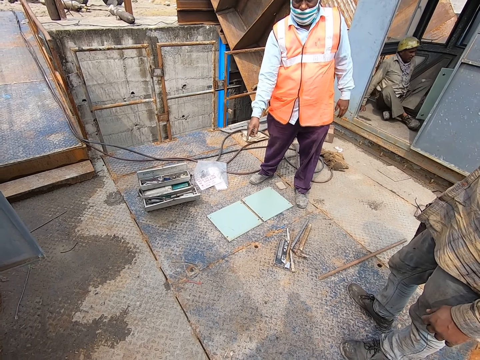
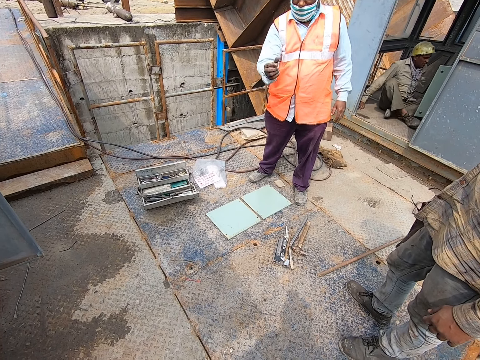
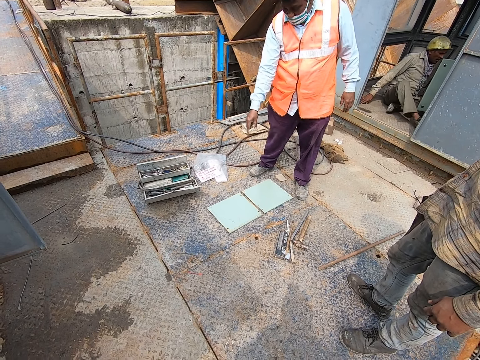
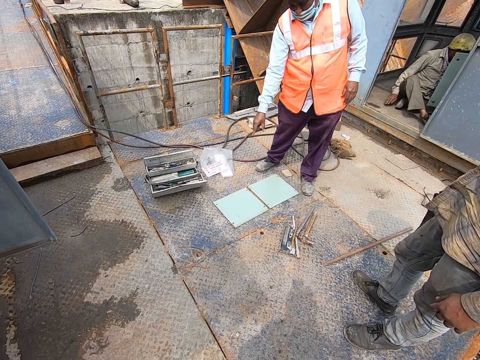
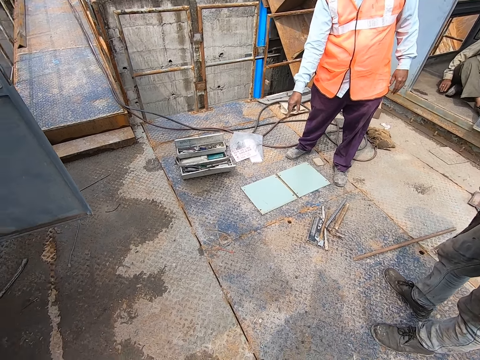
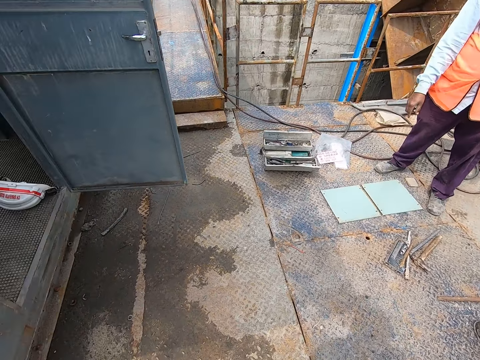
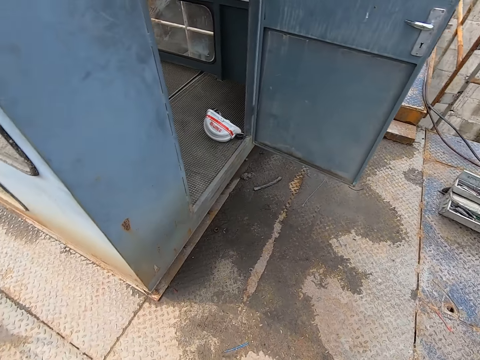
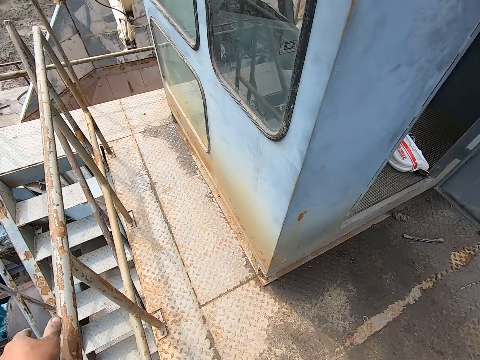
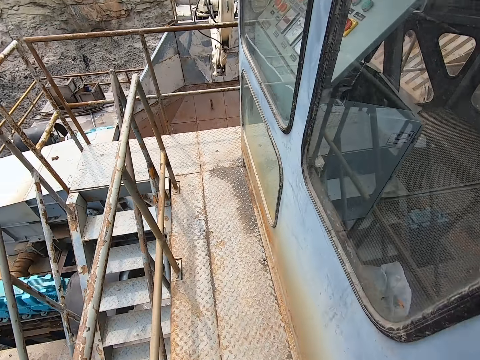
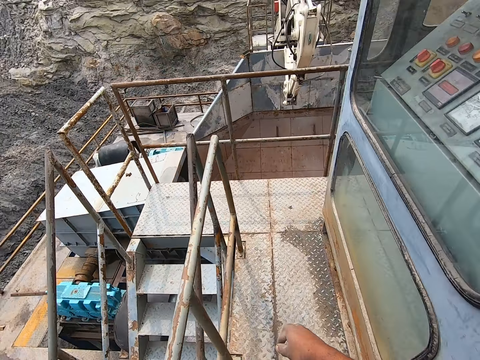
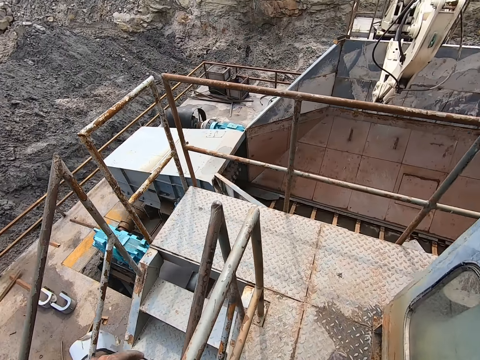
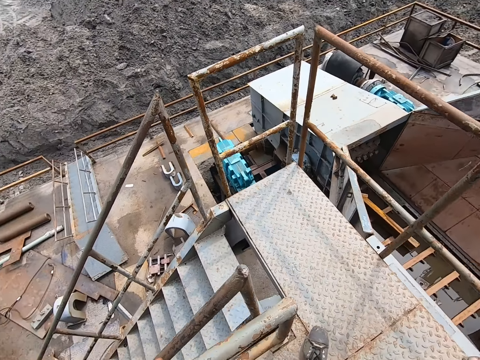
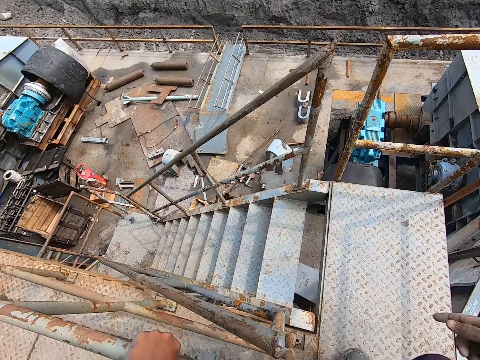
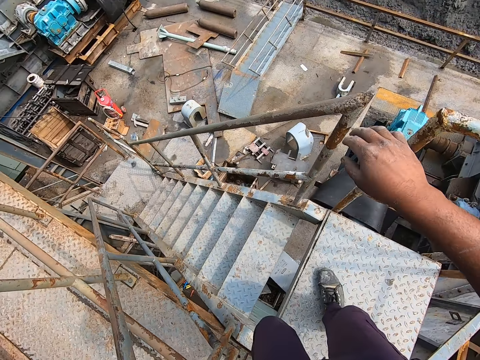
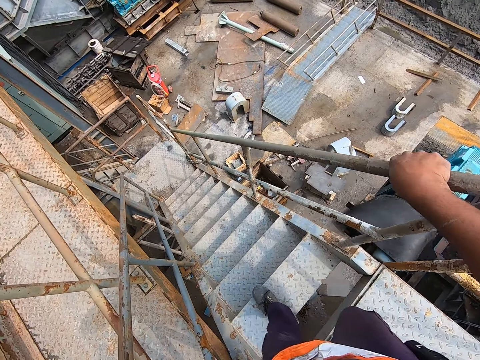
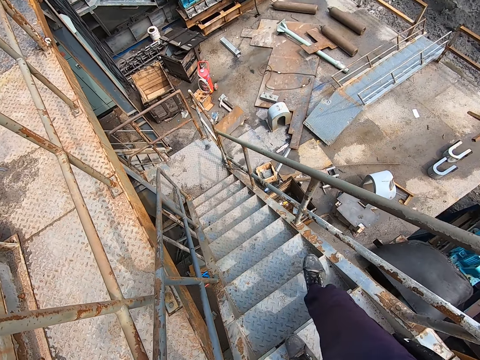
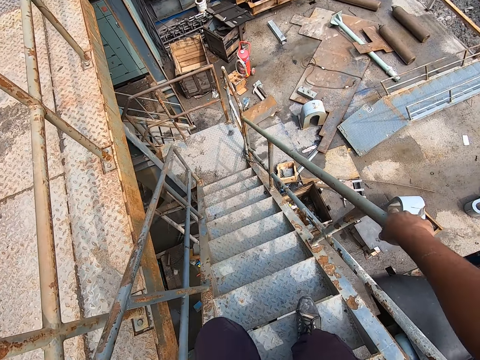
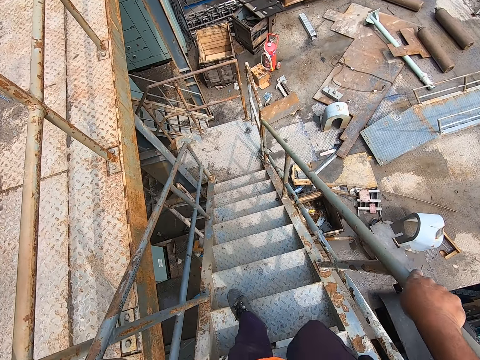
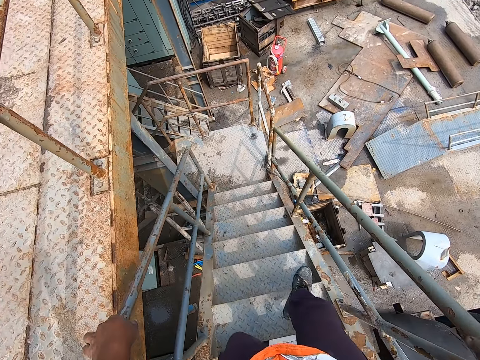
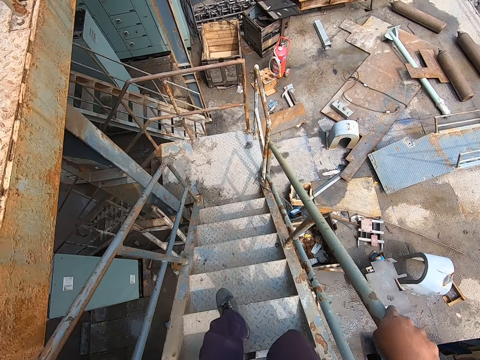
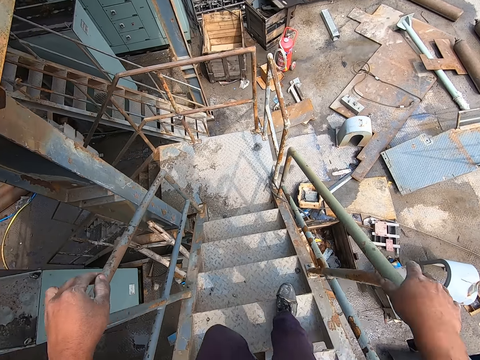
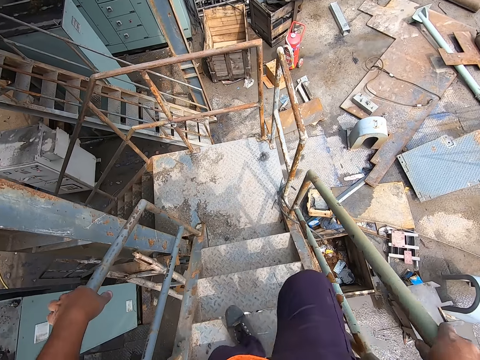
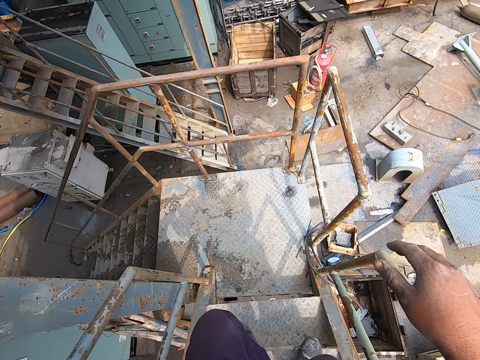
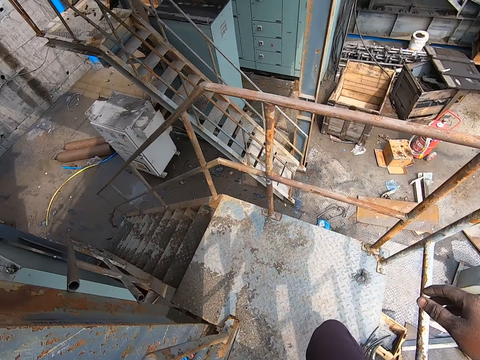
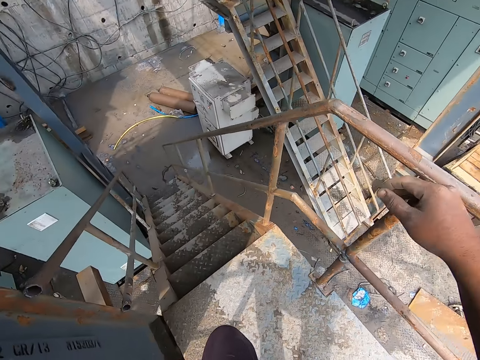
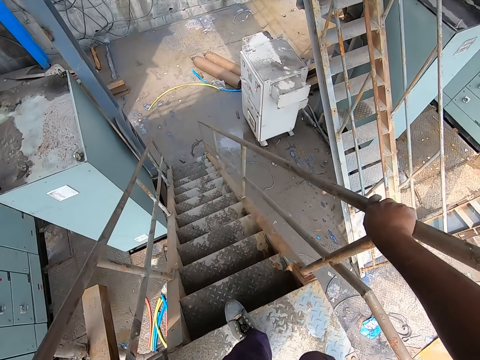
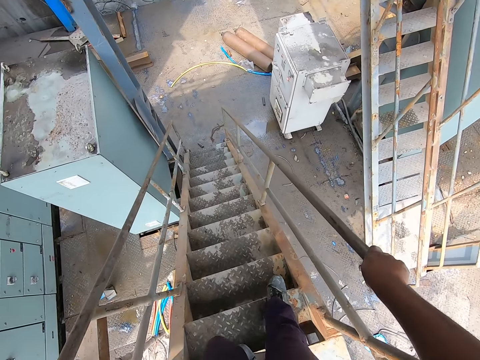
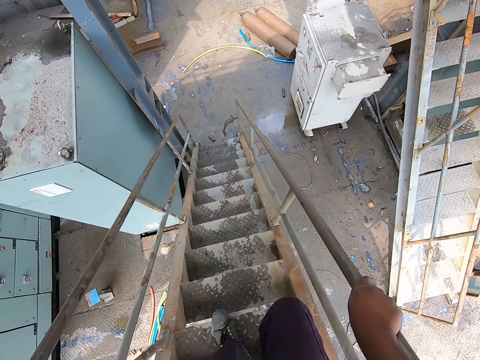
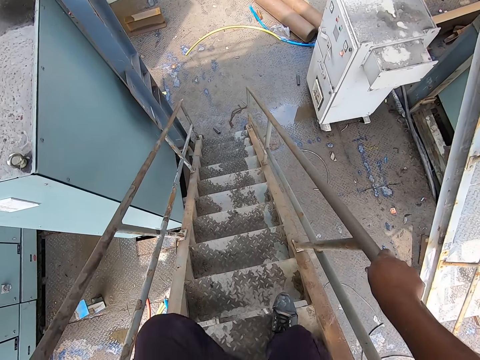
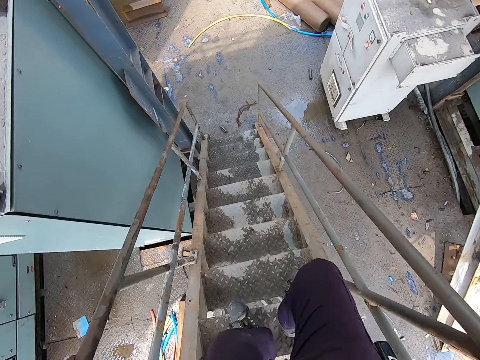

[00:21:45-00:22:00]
The camera wearer looks around the construction site. They walk around the construction site. They climb down the staircase.

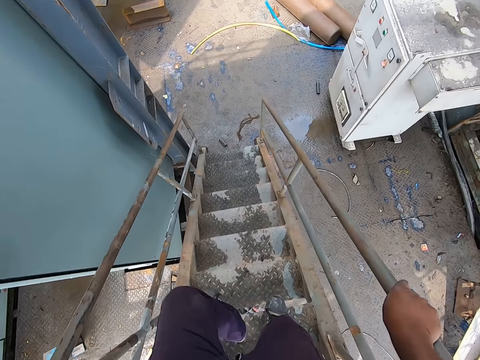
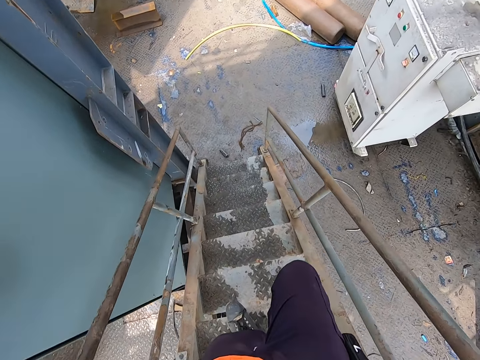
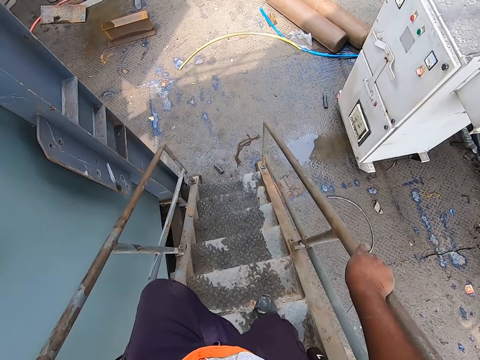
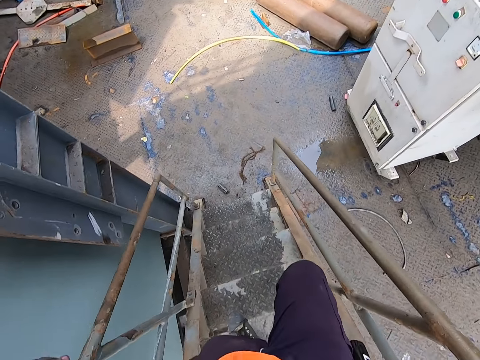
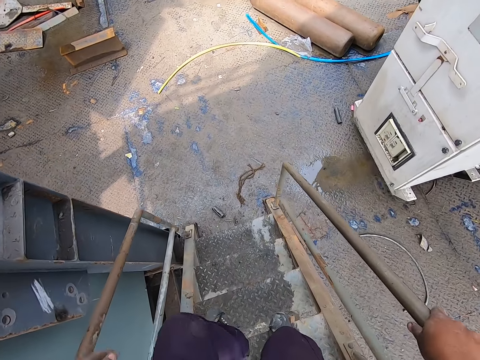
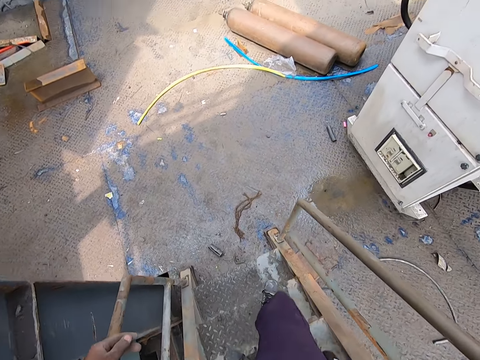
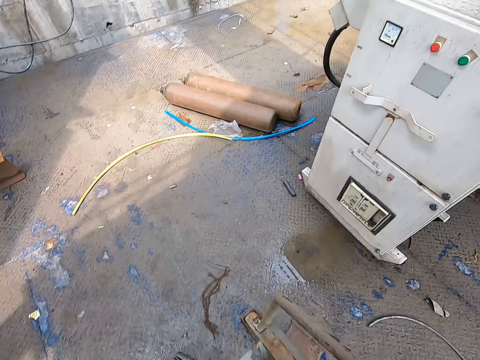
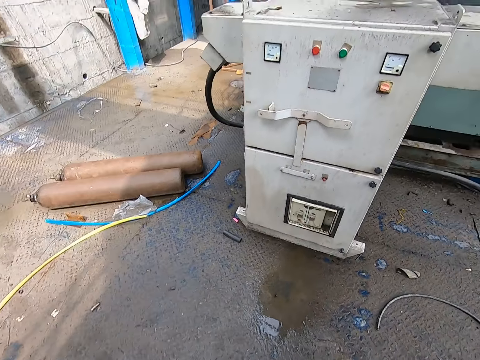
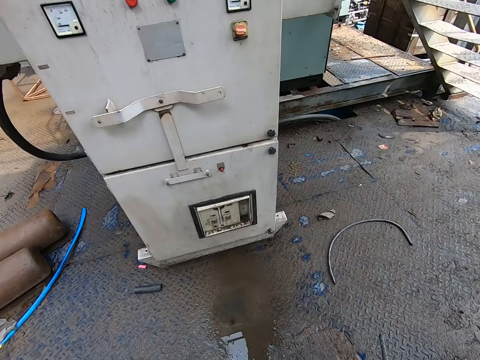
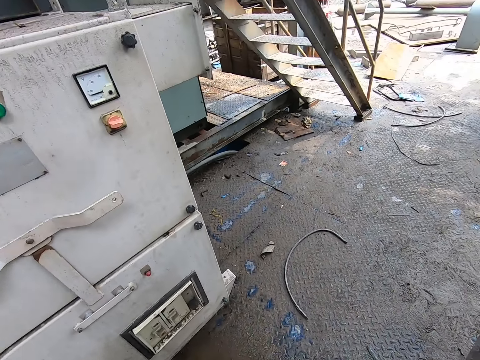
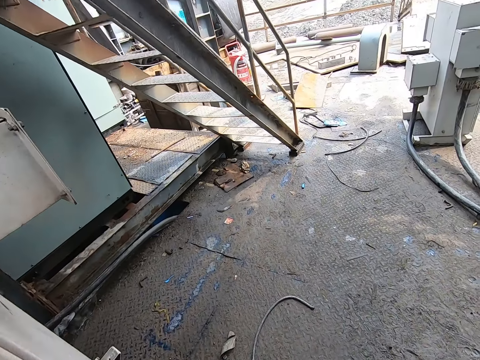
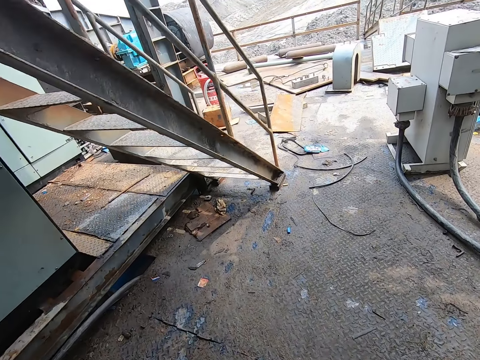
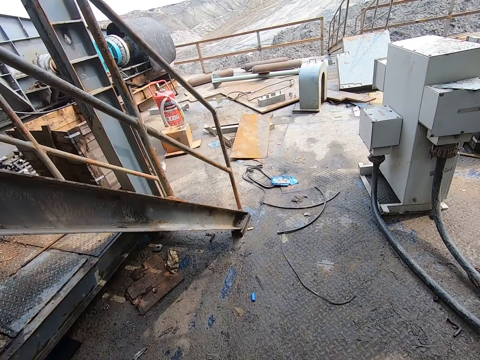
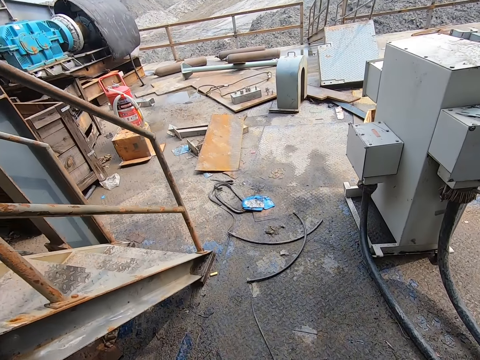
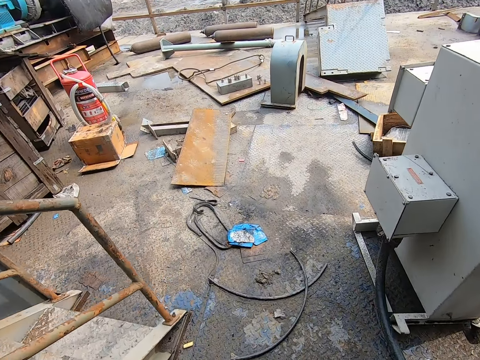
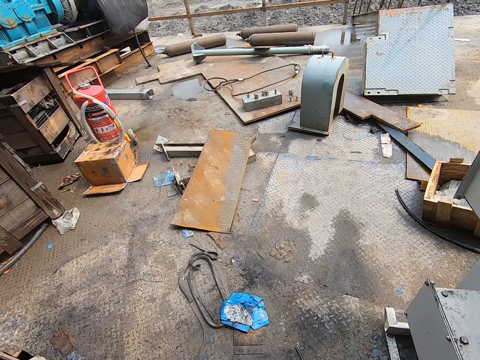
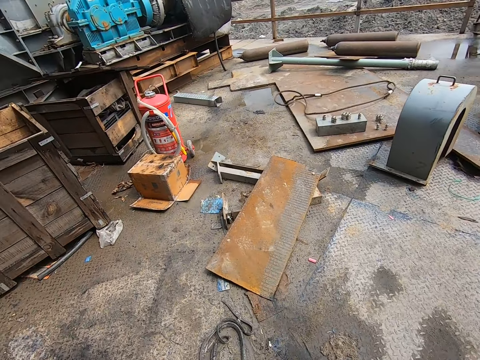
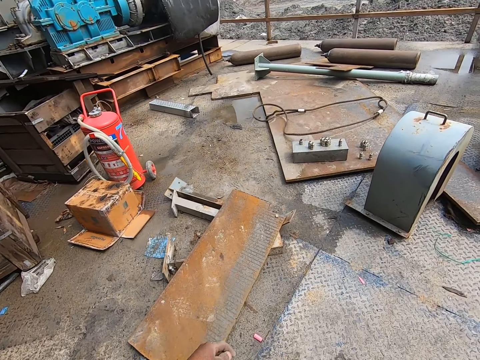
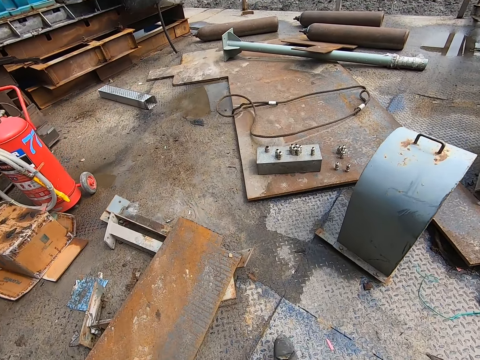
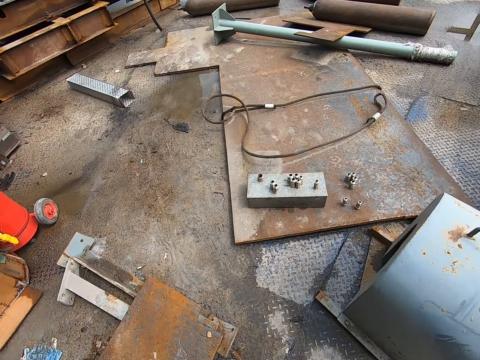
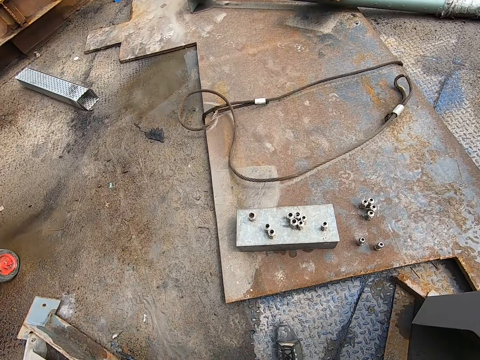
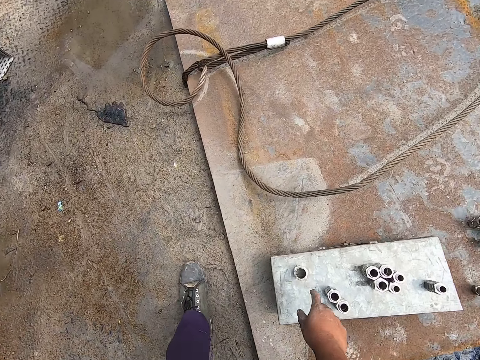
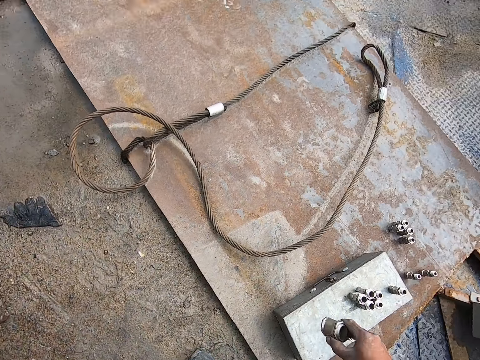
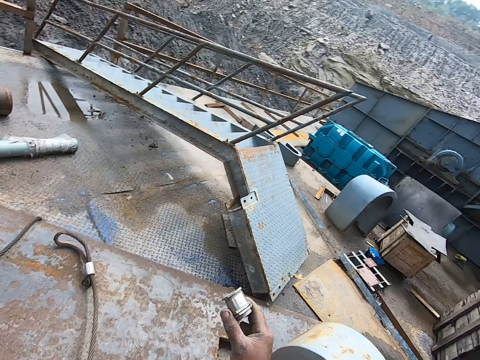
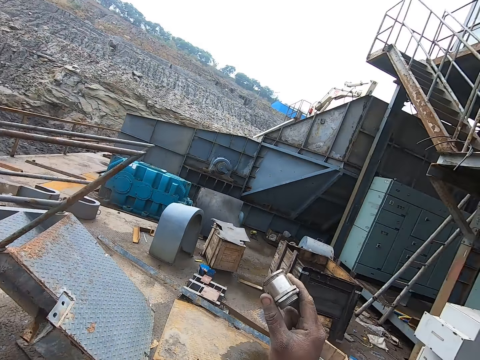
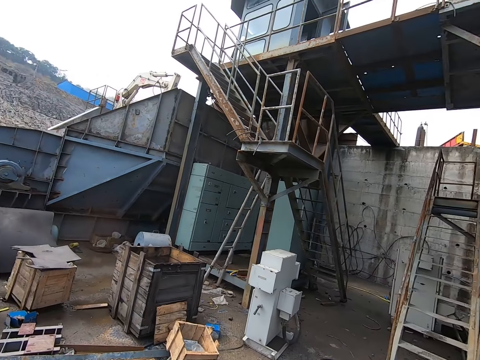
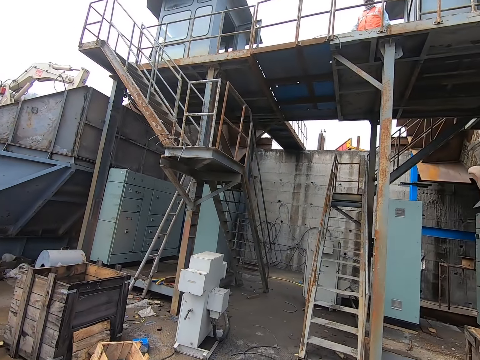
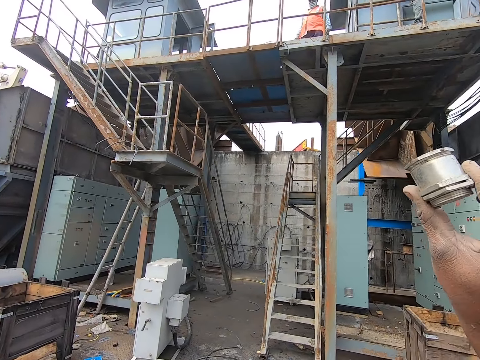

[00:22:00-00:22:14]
The camera wearer walks around the construction site. They pick up the bolt or nut. They look around. They lift the nut.
